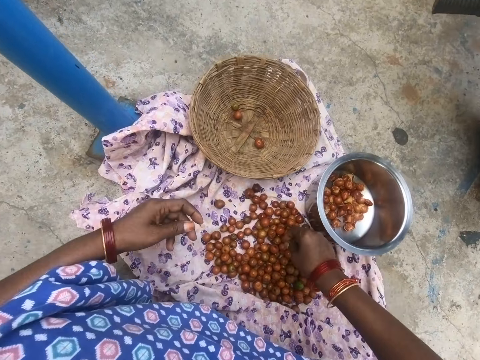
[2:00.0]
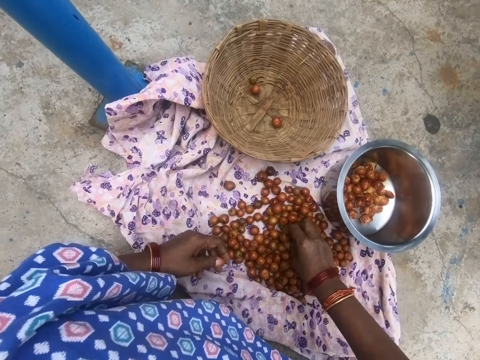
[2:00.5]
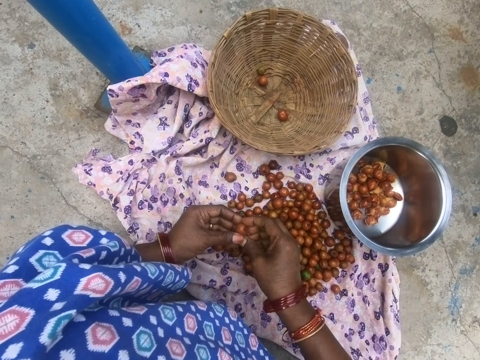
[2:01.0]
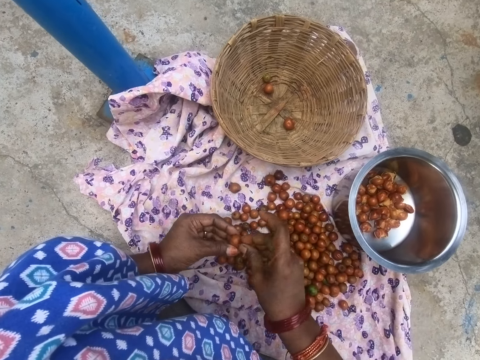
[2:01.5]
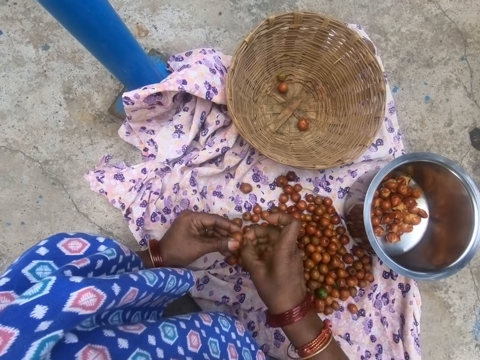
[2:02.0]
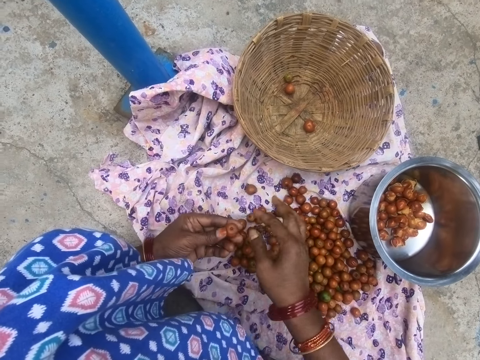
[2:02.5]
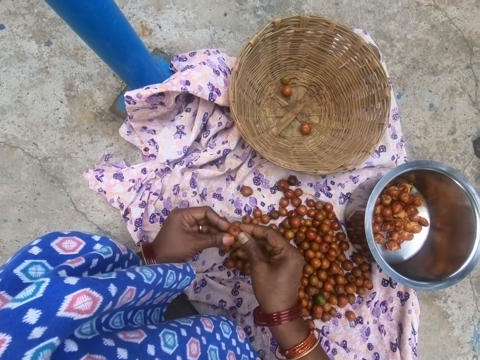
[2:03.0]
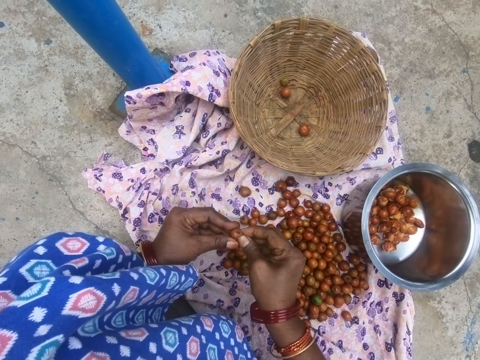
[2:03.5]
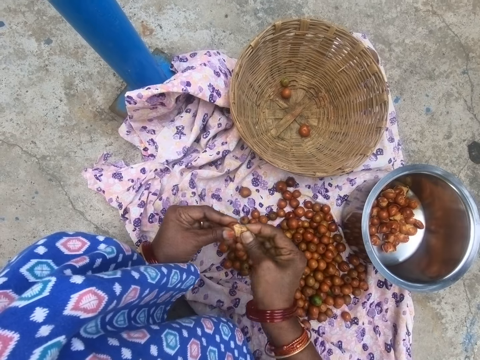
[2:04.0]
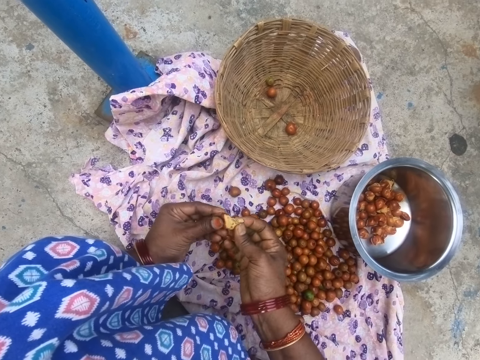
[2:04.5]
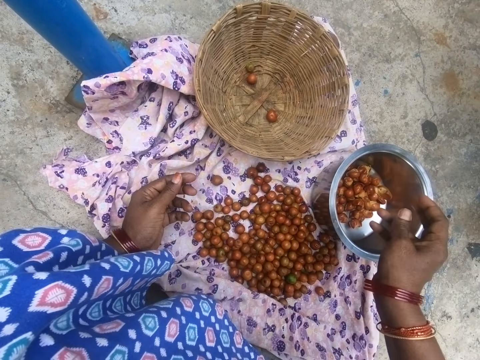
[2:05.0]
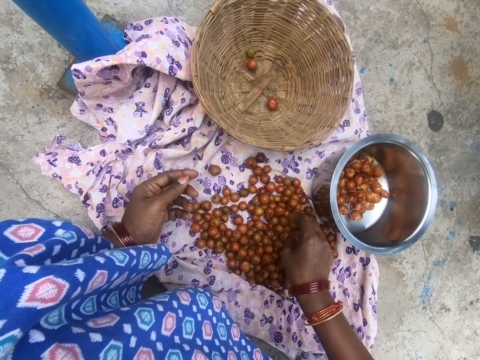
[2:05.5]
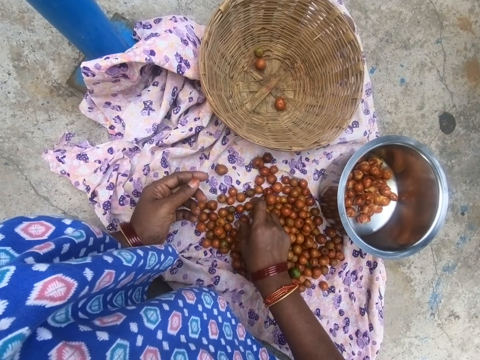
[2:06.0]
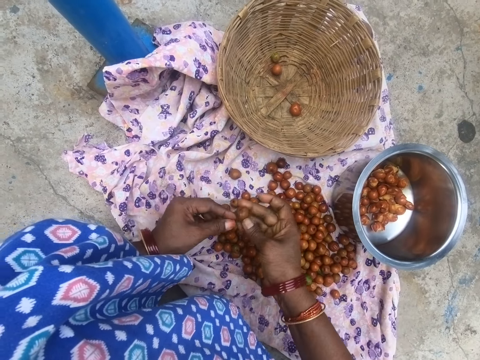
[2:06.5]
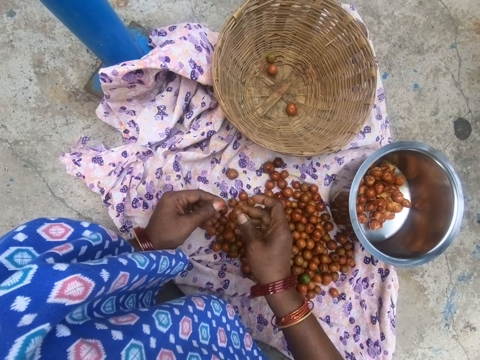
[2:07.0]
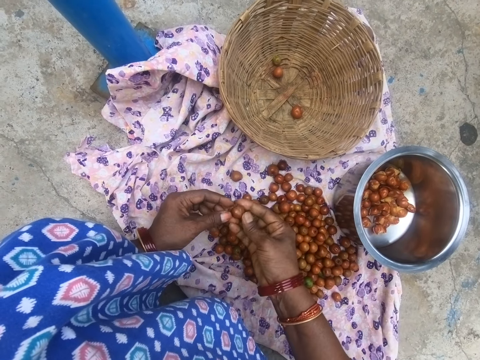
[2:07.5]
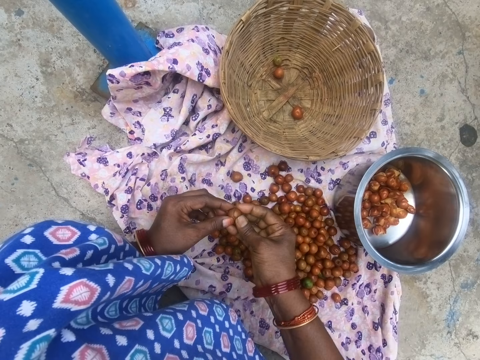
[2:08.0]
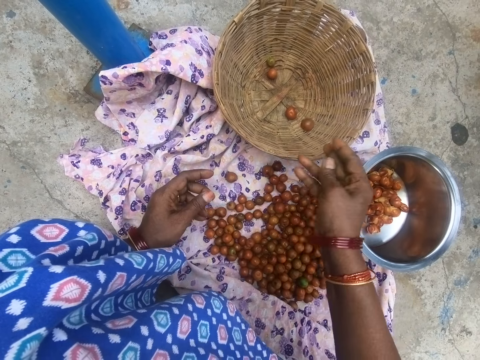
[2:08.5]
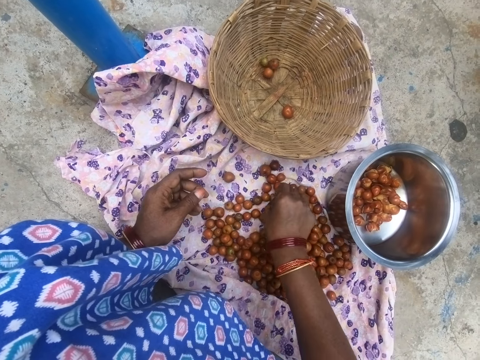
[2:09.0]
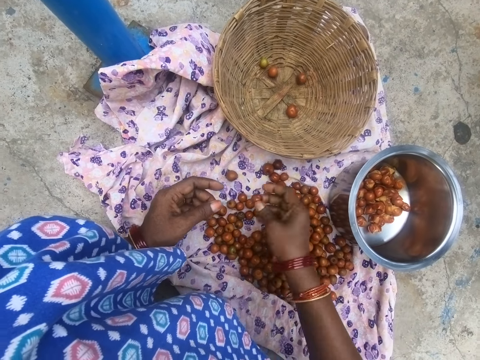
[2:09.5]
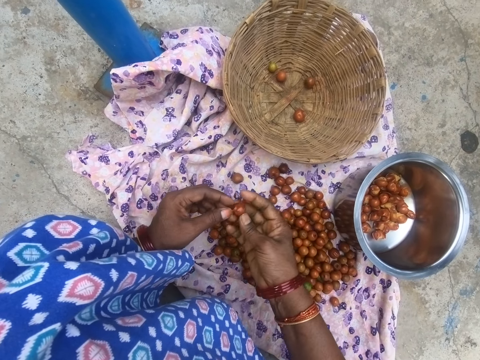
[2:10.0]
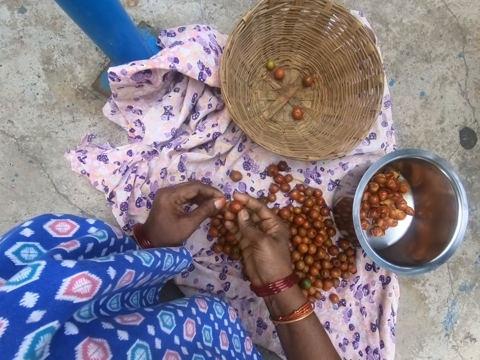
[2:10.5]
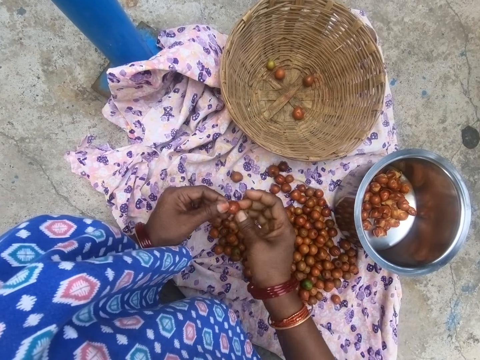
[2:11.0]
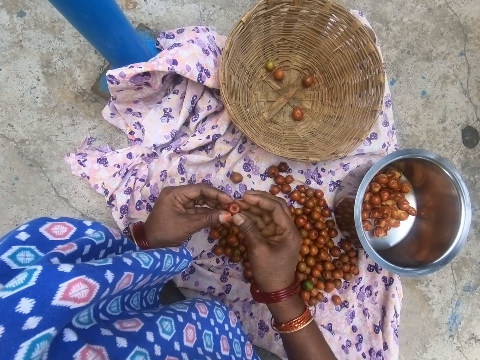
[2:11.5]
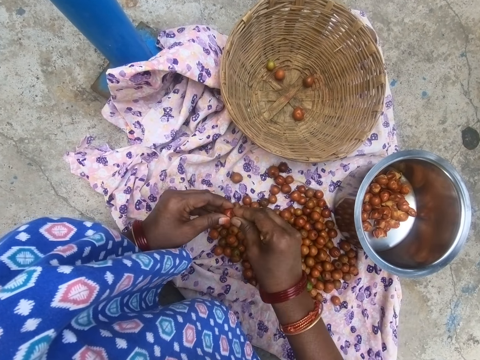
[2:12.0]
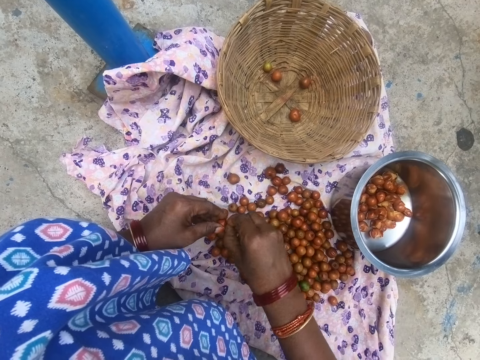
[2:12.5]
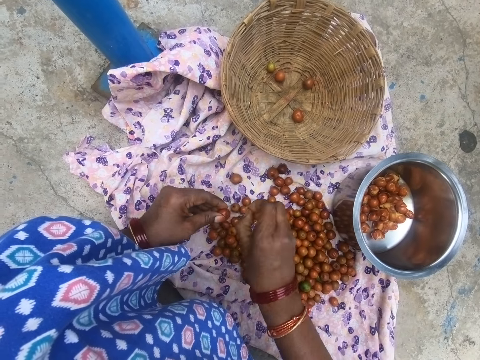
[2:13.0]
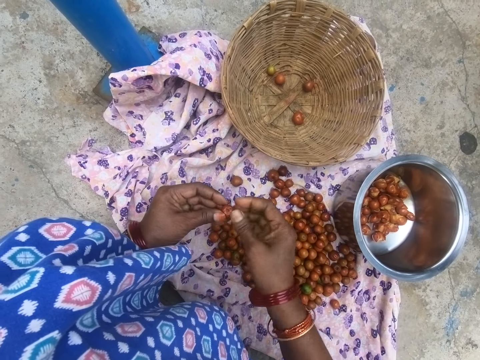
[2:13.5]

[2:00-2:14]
The camera wearer picks up a longan. They remove the cuticle. They cut something. They open the longan. They drop the longan in a cooking pot. They pick up a longan. They throw something. They drop a longan in. They pick up a longan. They remove the cuticle. They open the longan.

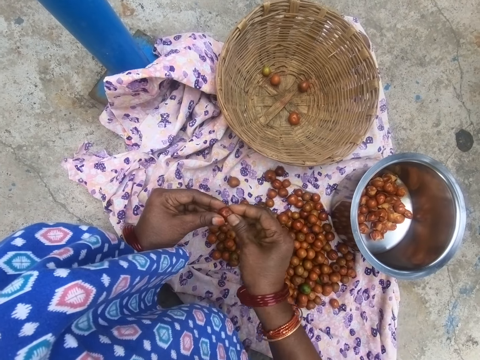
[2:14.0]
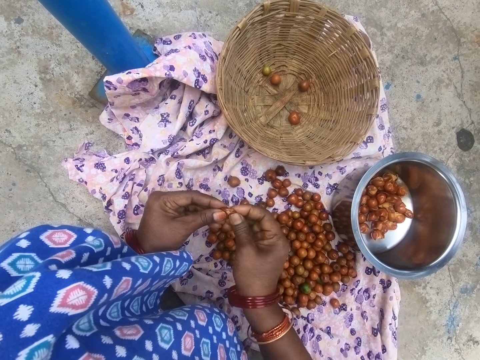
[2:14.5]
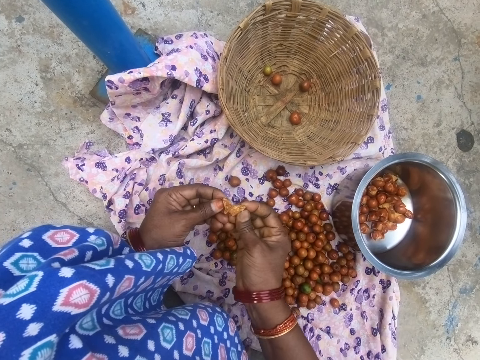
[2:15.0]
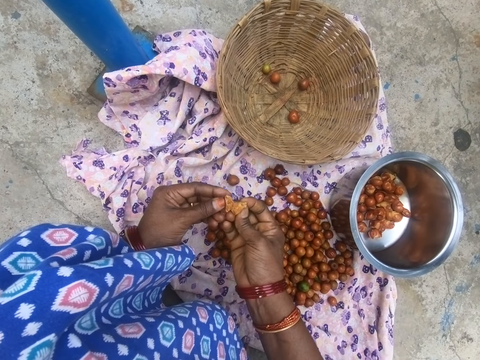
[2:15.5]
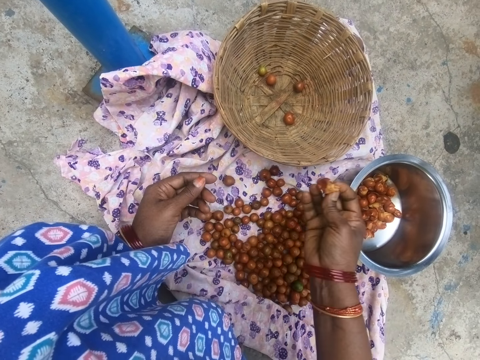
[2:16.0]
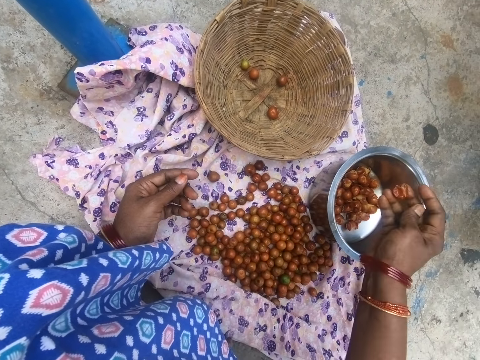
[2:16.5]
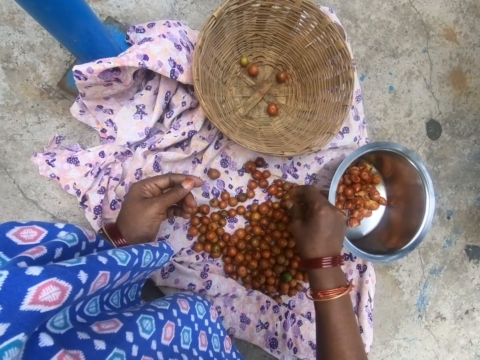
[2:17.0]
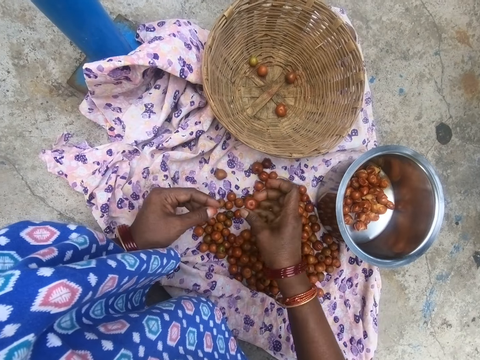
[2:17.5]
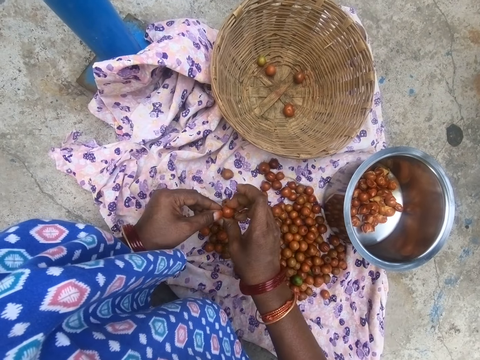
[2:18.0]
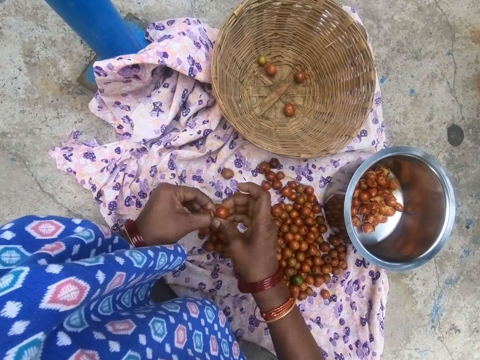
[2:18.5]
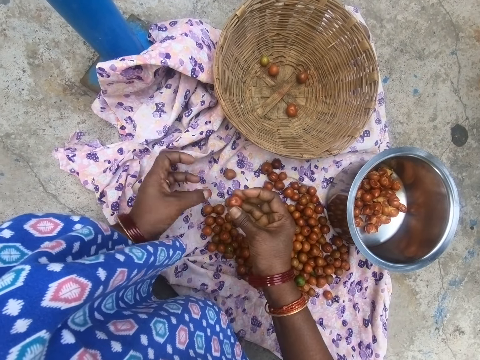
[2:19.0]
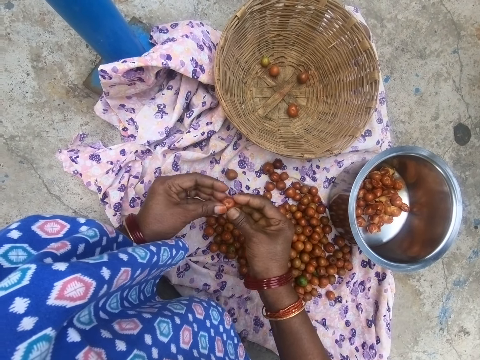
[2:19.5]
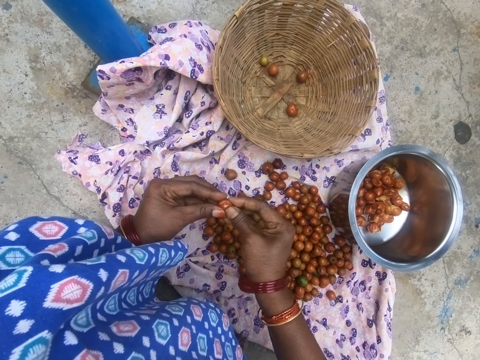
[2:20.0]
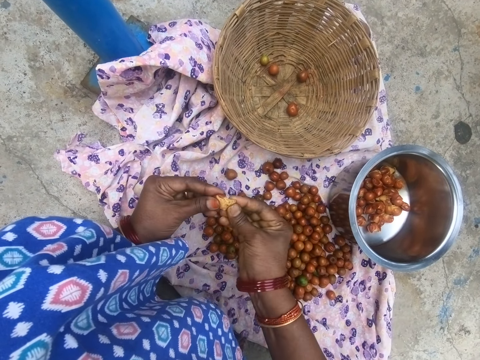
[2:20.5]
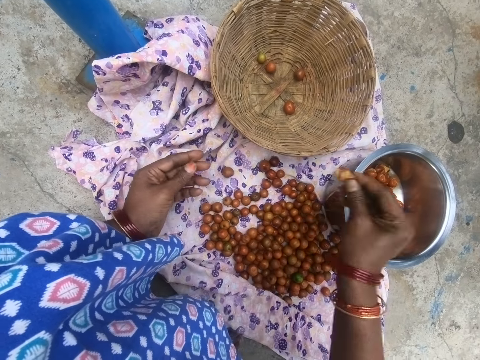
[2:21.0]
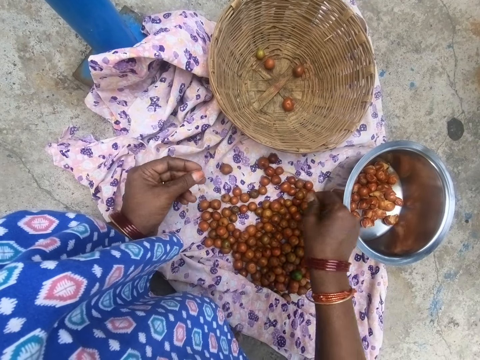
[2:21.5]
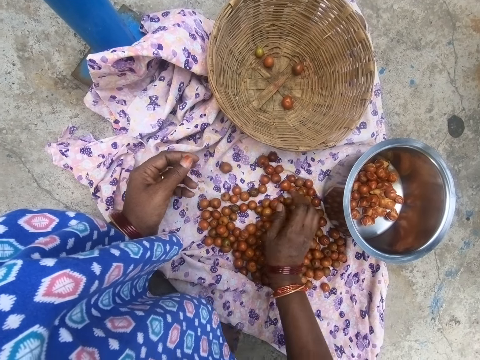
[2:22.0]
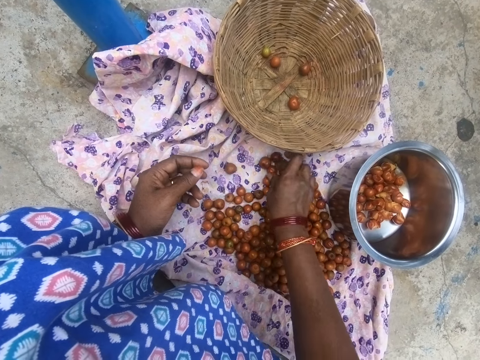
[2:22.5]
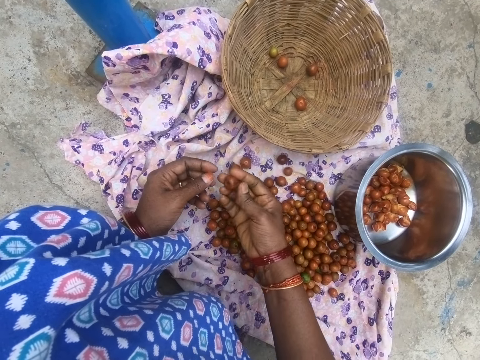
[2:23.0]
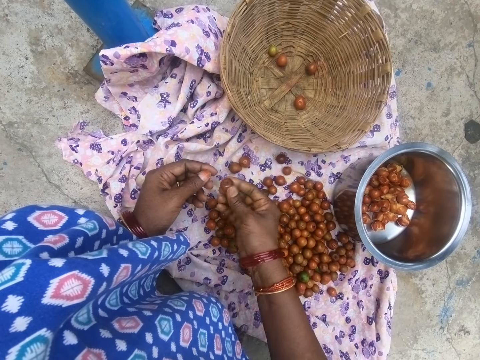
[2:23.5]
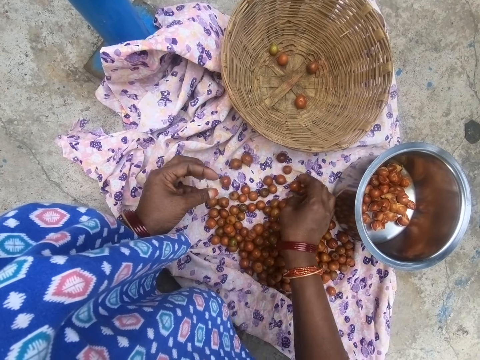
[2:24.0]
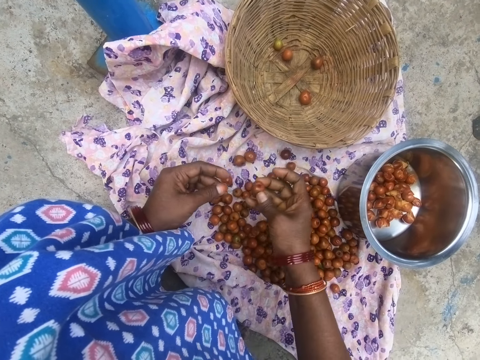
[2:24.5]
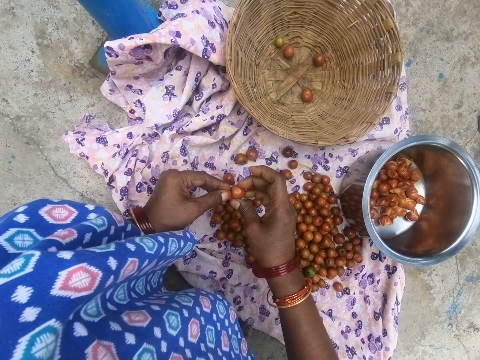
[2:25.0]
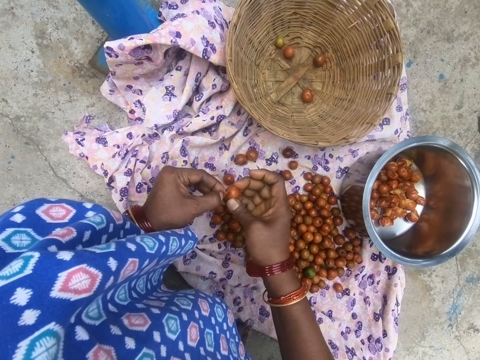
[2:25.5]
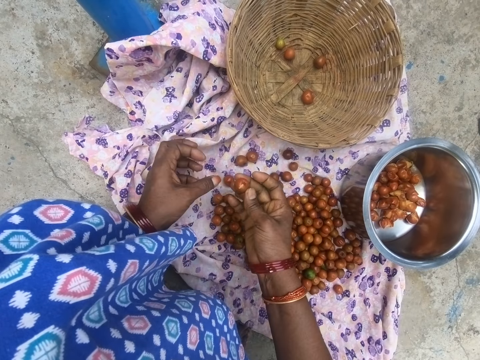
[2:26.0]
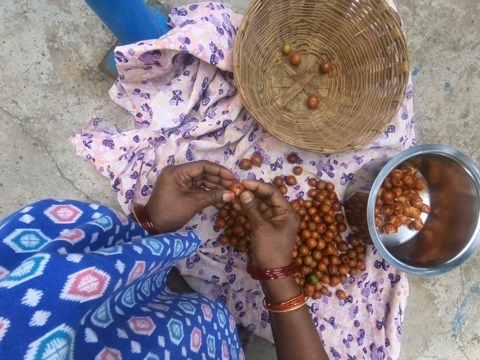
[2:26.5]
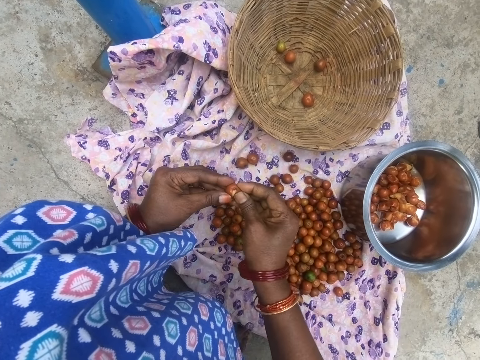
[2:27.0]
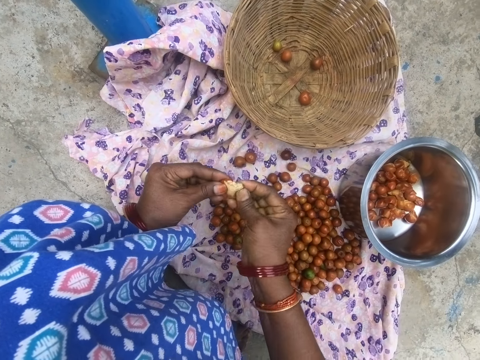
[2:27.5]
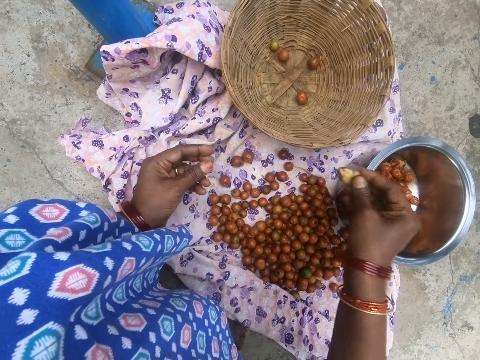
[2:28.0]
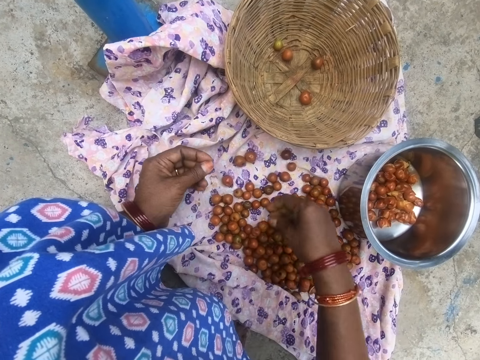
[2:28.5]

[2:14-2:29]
The camera wearer cuts something. They drop a longan in a cooking pot. They pick up a longan. They remove the cuticle. They cut something. They open the longan. They drop something in the cooking pot. They pick up a longan. They drop the longan. They pick up a longan. They remove the cuticle. They open the longan. They cut something. They drop the longan in the cooking pot.
